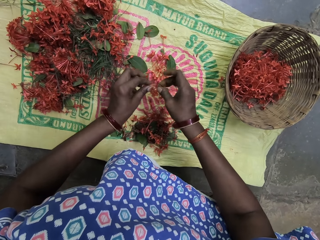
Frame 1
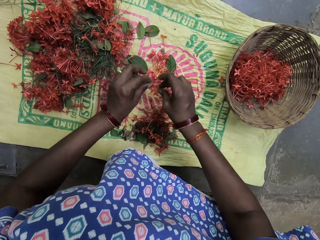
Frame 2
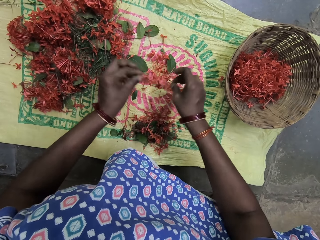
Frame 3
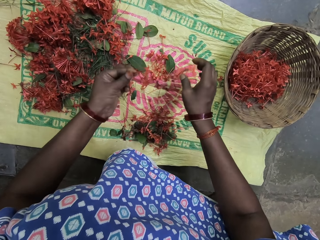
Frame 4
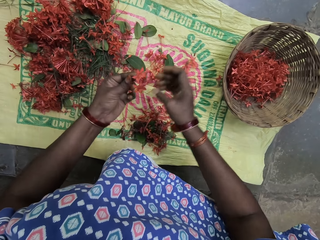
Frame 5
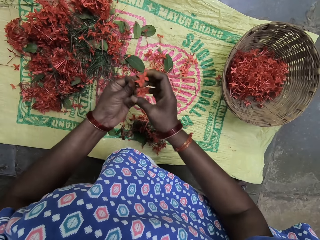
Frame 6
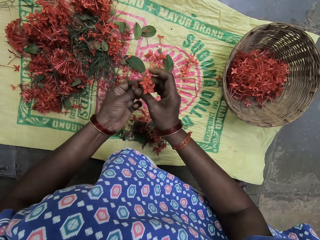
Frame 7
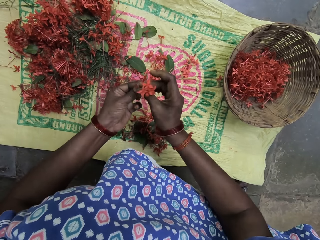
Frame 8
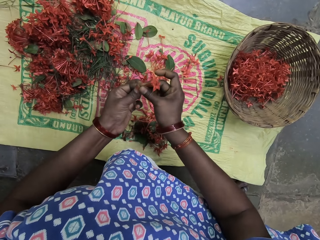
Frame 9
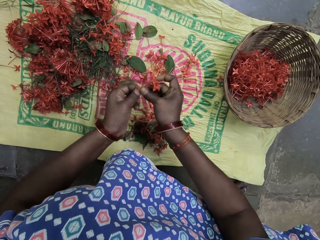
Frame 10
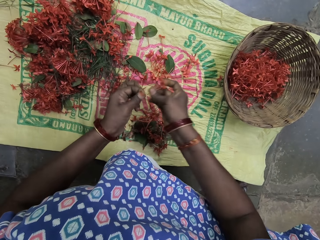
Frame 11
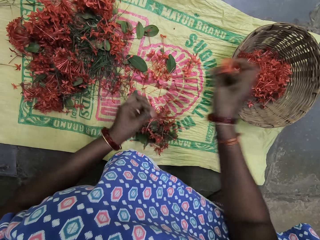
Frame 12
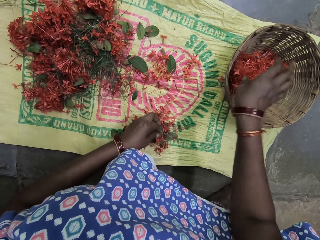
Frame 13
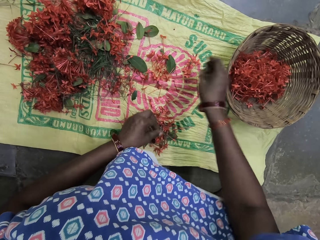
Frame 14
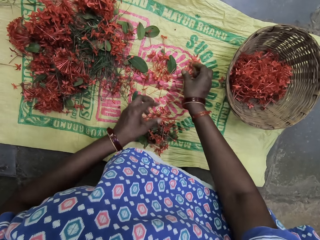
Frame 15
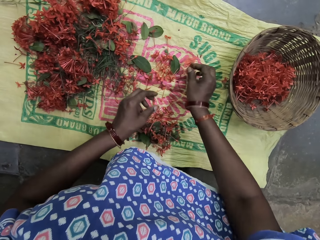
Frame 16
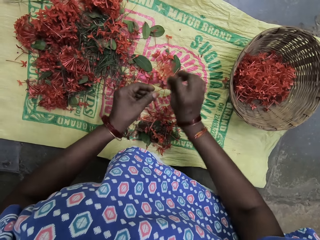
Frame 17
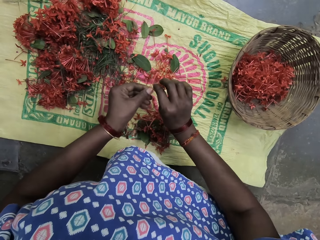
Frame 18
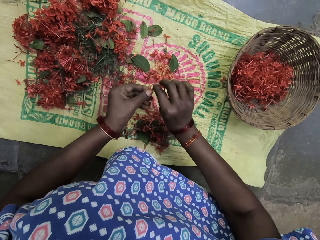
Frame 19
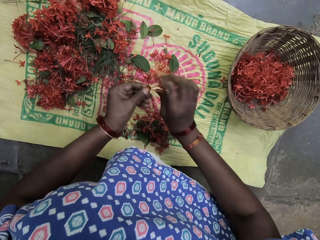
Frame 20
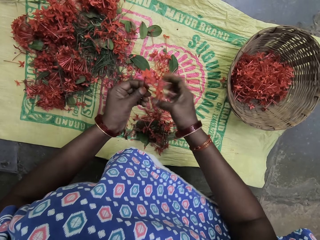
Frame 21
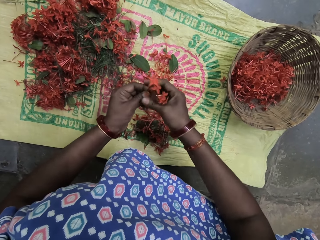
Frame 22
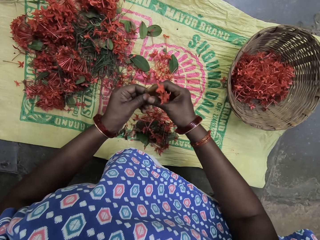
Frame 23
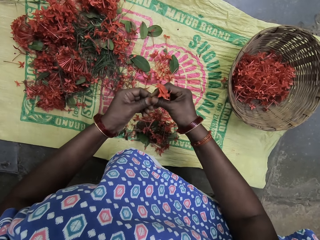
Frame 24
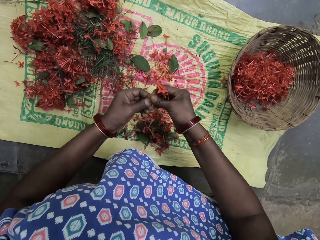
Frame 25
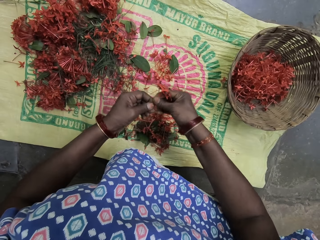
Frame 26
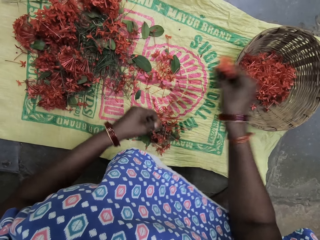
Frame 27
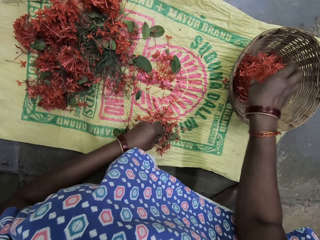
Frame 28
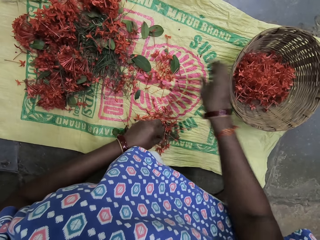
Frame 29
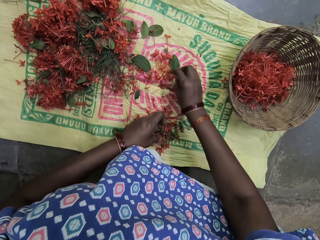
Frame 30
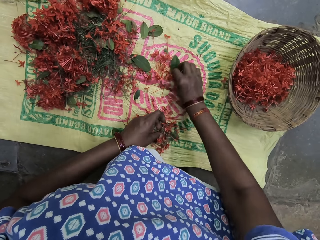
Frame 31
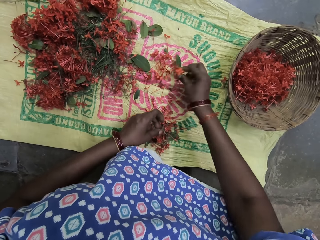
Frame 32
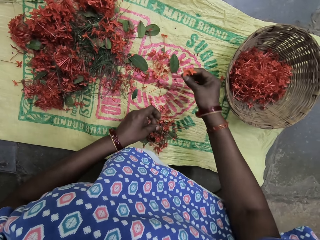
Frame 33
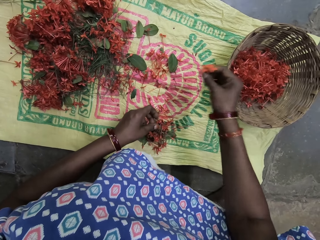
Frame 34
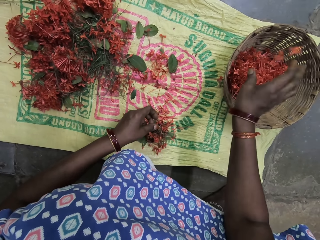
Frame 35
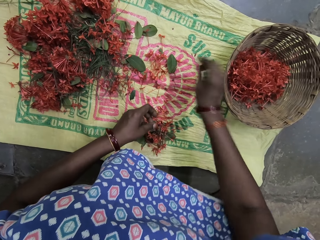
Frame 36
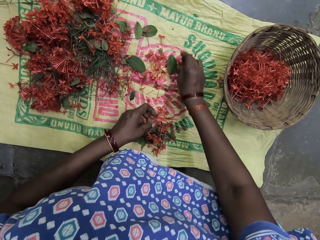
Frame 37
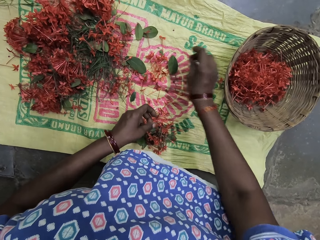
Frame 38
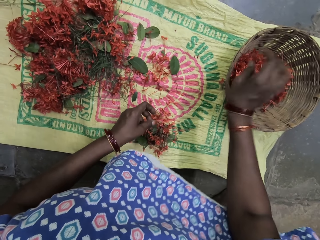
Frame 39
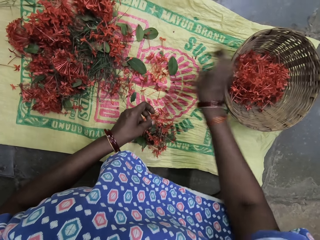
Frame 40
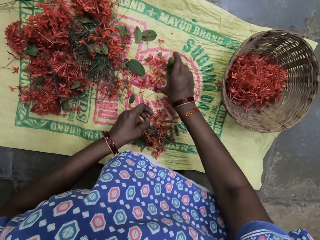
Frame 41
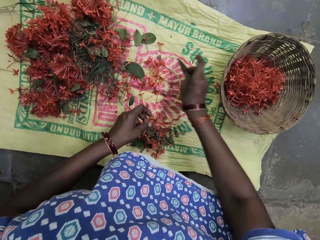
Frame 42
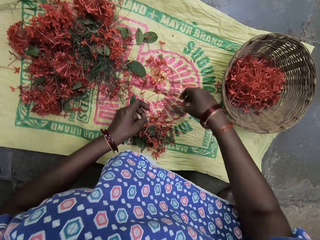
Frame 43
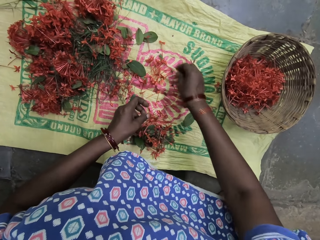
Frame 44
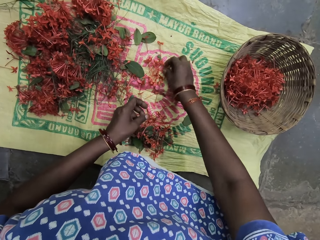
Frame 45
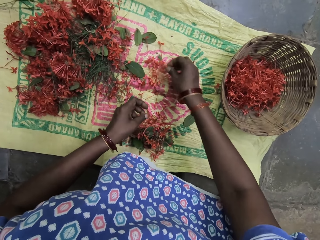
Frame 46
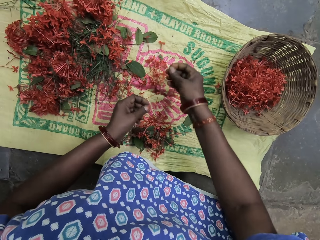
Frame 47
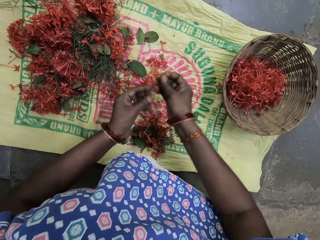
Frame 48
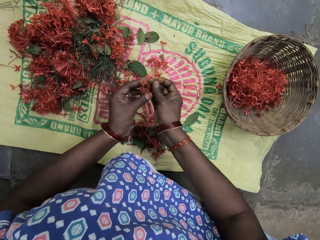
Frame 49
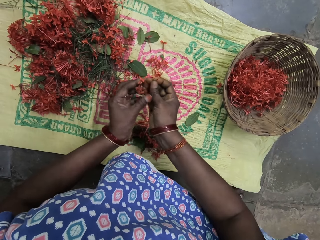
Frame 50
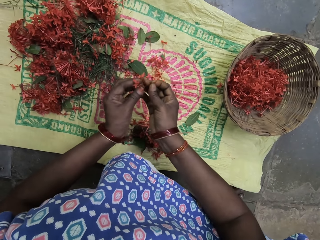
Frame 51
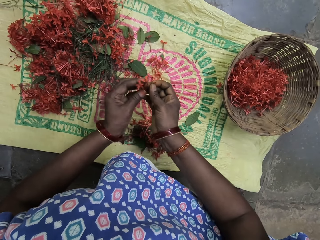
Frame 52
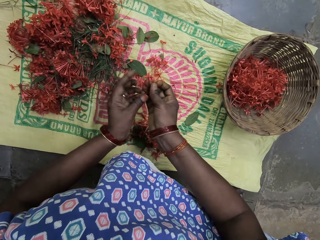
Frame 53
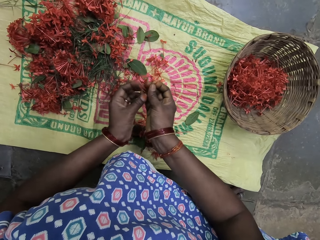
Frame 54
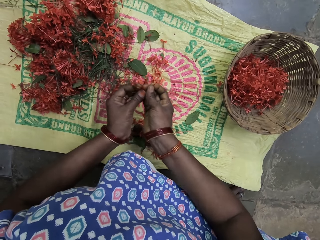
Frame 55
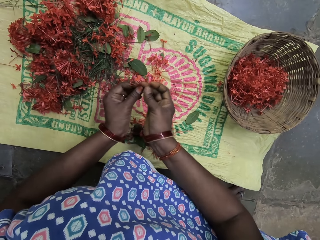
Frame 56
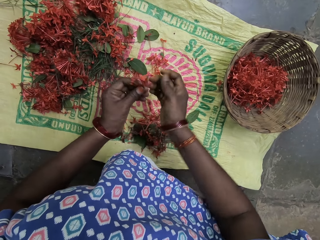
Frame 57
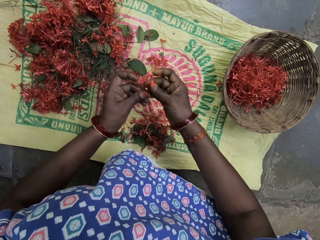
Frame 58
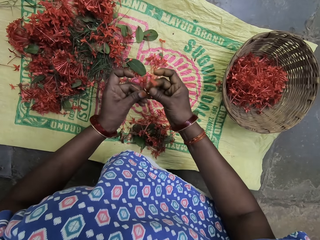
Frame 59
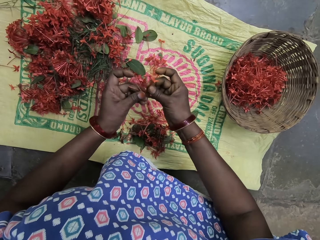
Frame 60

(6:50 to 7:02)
The camera wearer picks a flower. They hold the flower with both hands, separate the flowers, and put the flower on the sack. They hold the flower with both hands, break the flower branch, and put the flower in a basket. They pick a flower with the right hand and hold the flower with both hands. They break the flower branch and put the flower in the basket. They pick a flower and put the flower in the basket. They pick a flower and put the flower in the basket. They pick a leaf and throw the leaf on the sack. They pick a flower with the right hand and hold the flower with both hands.

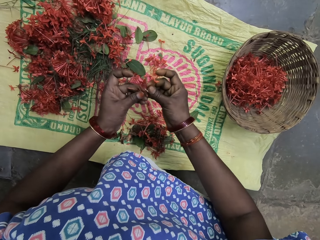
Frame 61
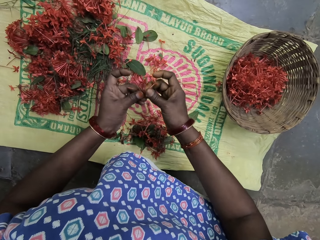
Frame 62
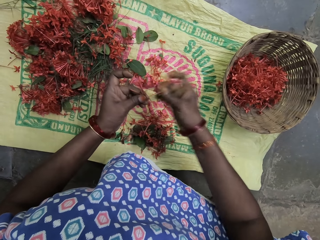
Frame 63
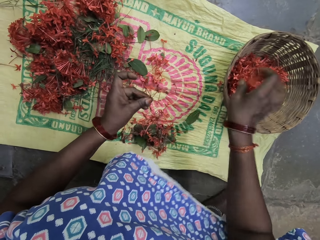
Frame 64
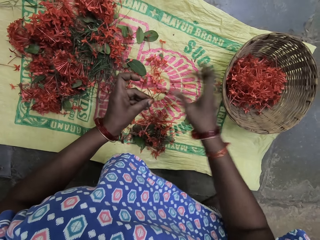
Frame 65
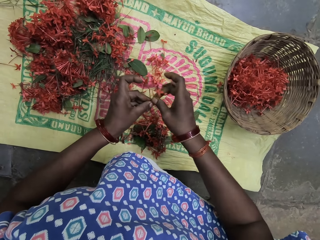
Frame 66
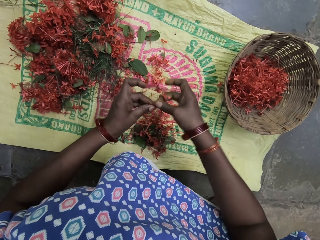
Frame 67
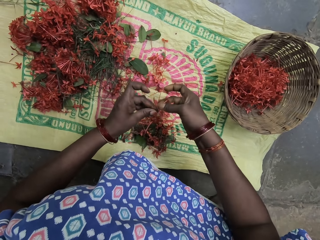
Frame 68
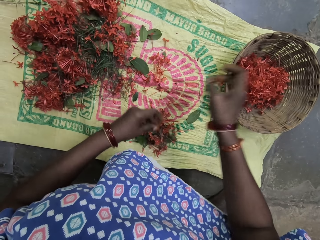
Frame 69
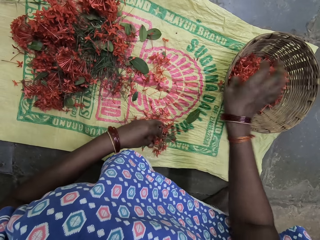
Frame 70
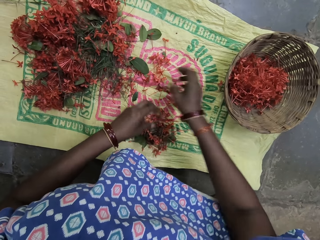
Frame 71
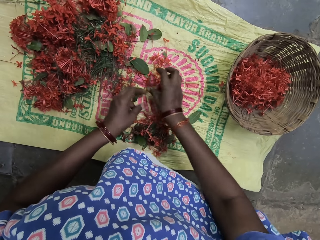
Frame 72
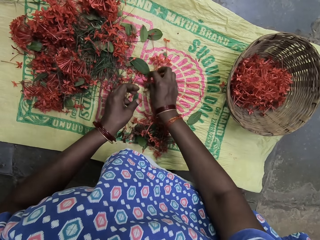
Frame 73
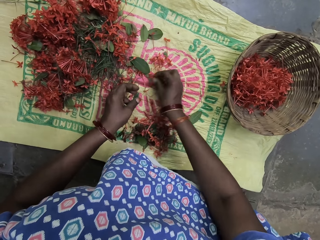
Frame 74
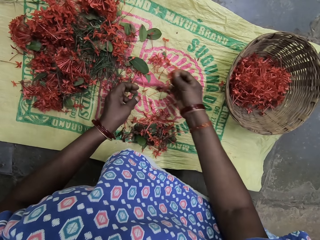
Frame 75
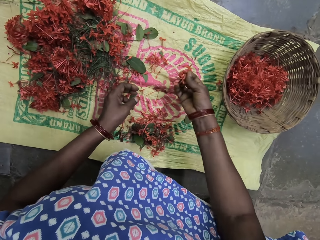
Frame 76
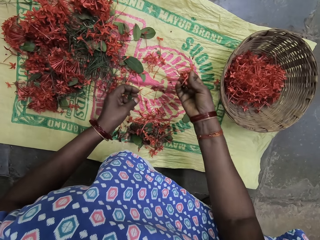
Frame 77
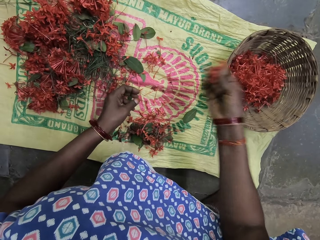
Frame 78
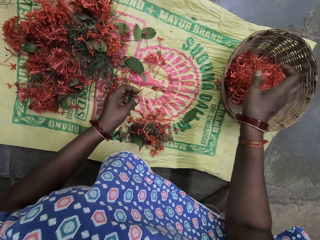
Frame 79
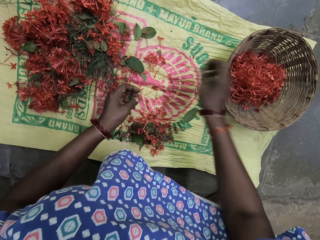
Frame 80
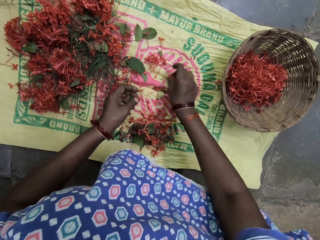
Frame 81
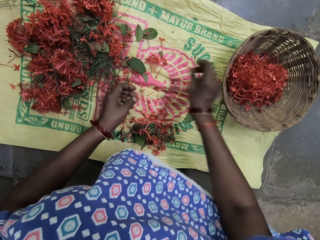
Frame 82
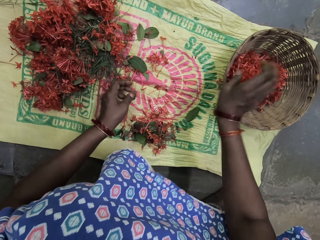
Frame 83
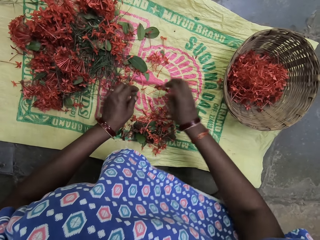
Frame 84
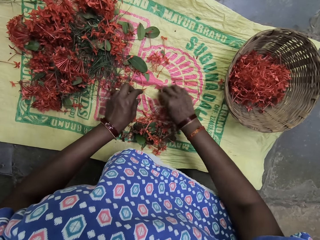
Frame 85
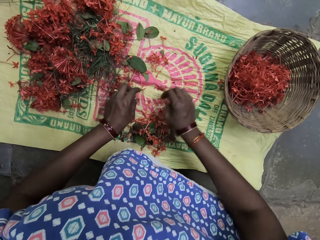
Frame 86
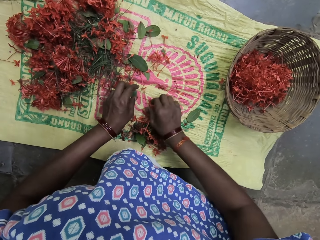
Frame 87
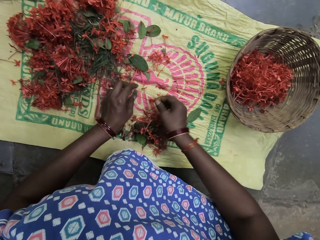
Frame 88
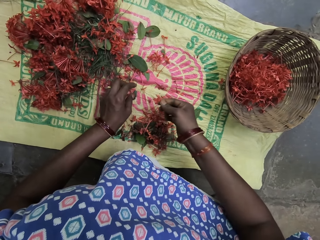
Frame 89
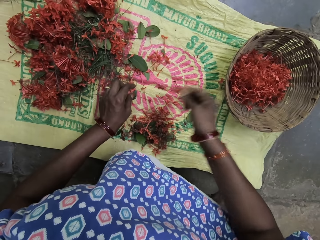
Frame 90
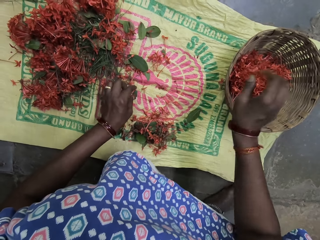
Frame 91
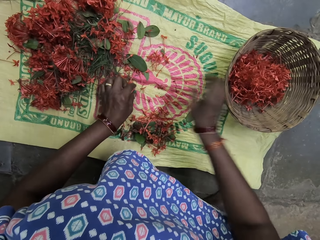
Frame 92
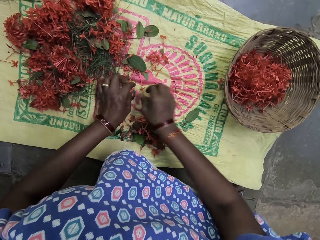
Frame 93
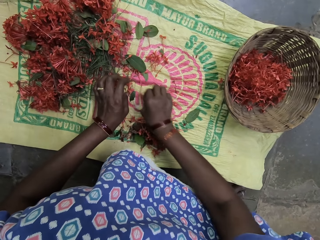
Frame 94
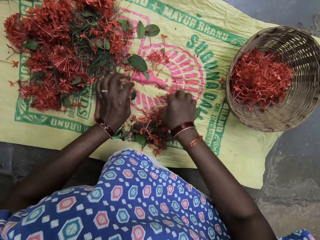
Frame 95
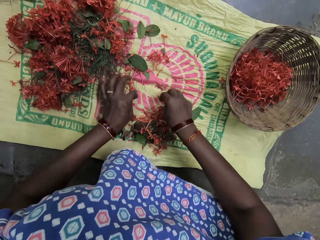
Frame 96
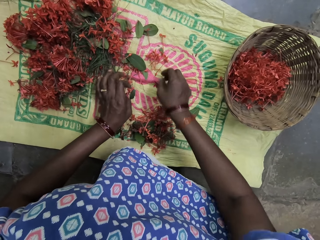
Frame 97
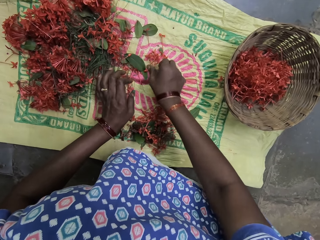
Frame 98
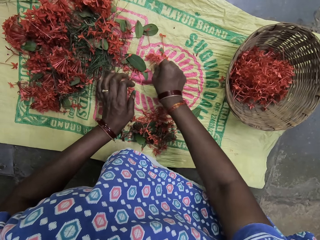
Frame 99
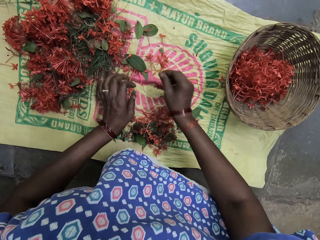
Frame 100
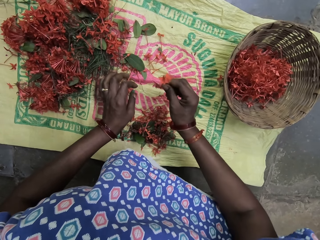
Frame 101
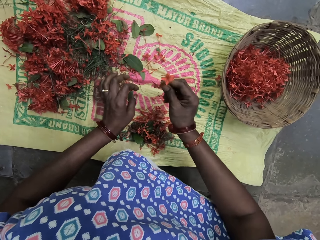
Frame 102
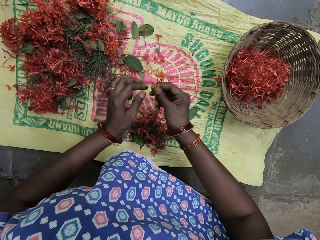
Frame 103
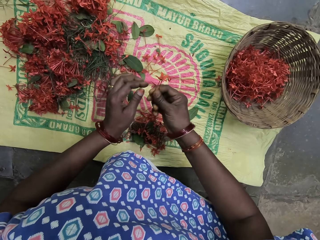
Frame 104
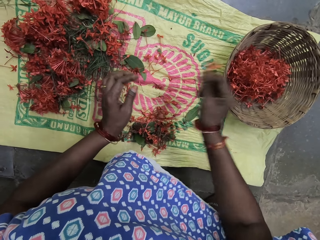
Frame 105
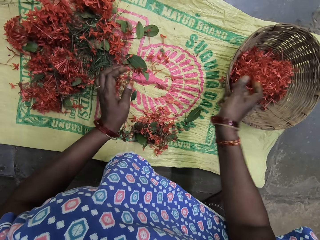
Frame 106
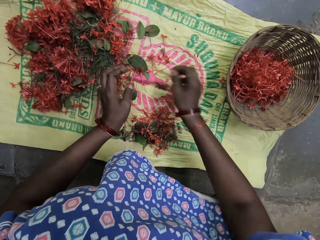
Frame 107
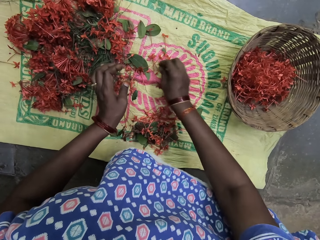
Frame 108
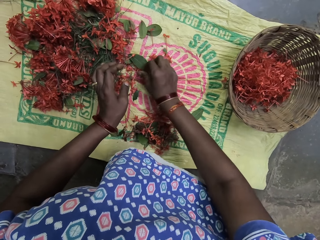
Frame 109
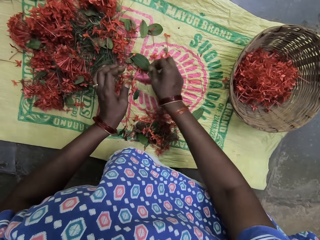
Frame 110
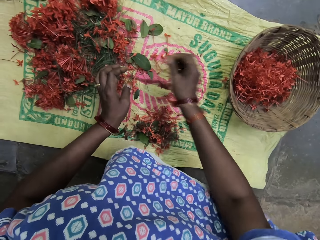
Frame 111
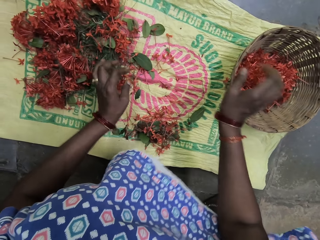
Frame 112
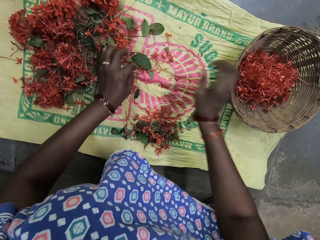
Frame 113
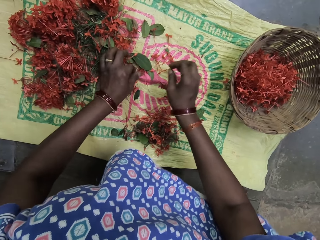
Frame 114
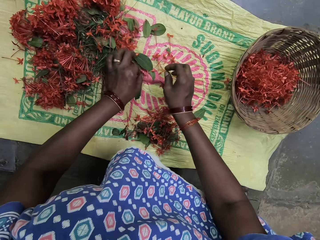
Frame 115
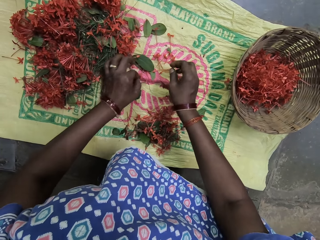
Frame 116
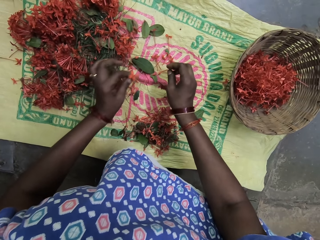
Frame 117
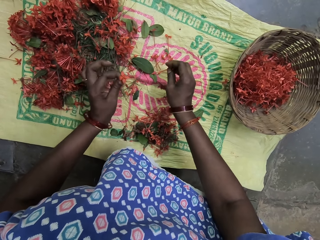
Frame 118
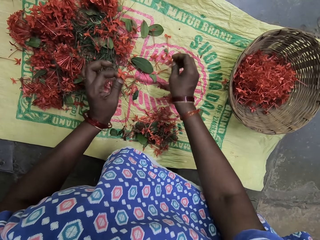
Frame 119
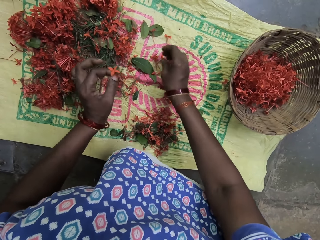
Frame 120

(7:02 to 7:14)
The camera wearer breaks the flower branch. They put the flower in a basket. They break the flower branch and put the flower in the basket. They pick flowers with the right hand and put the flowers in the basket. They pick flowers and put the flowers in the basket. They pick flowers and put the flowers in the basket. They pick flowers and put the flowers in the basket. They pick a flower.
